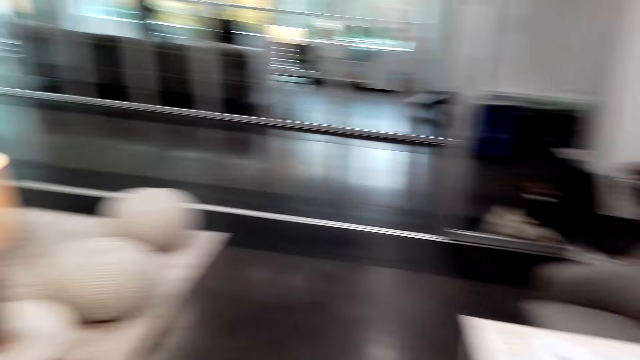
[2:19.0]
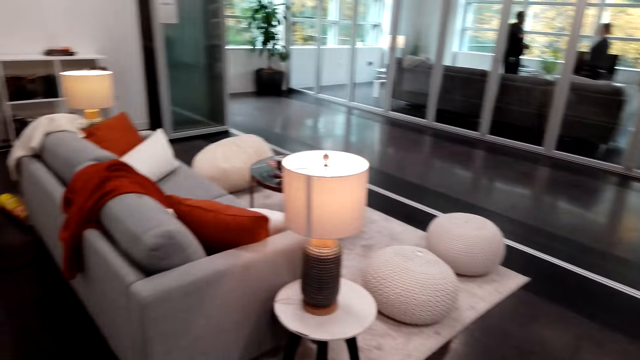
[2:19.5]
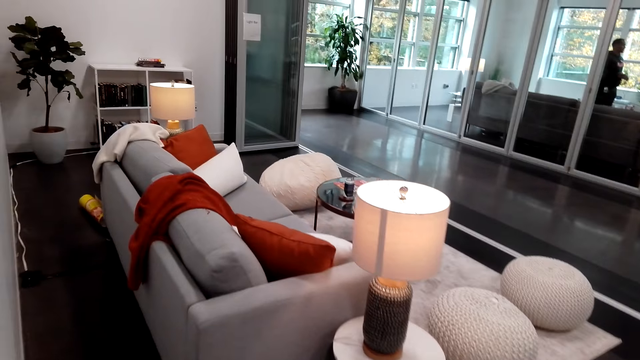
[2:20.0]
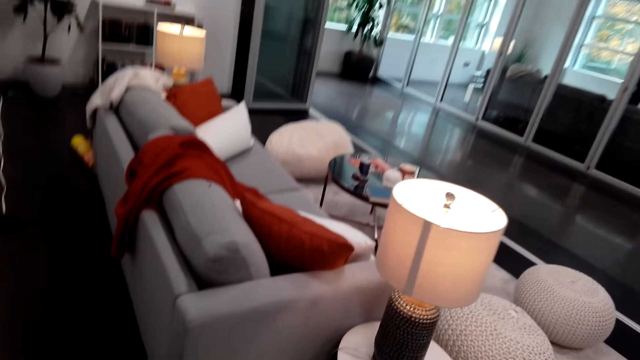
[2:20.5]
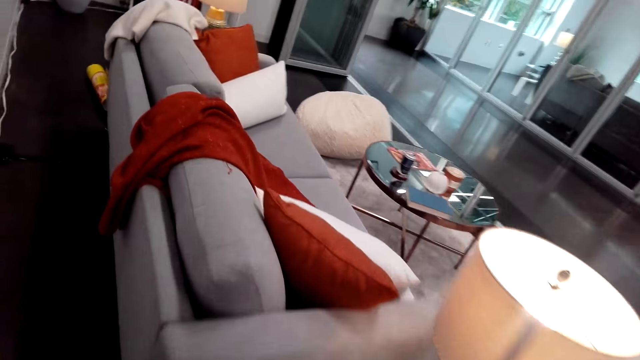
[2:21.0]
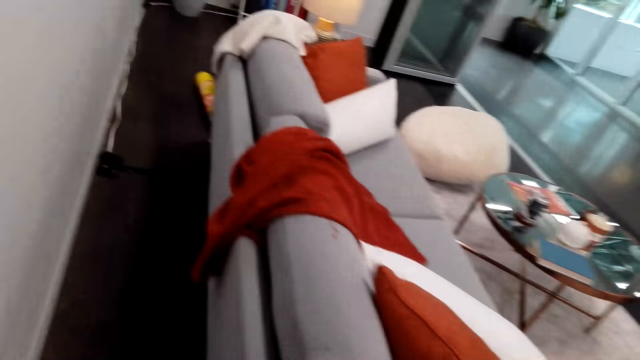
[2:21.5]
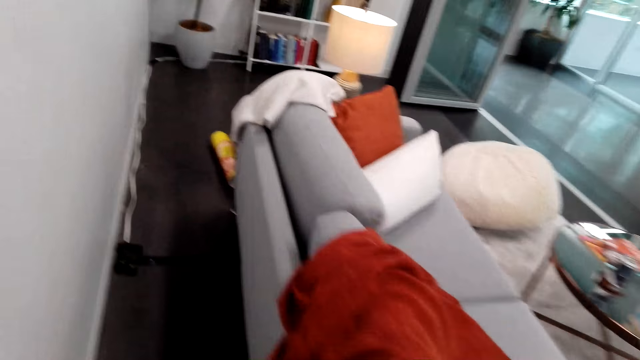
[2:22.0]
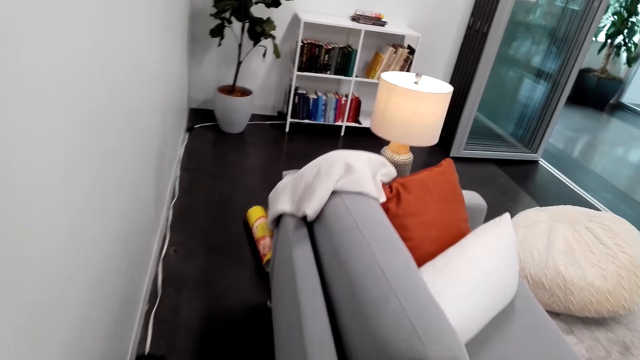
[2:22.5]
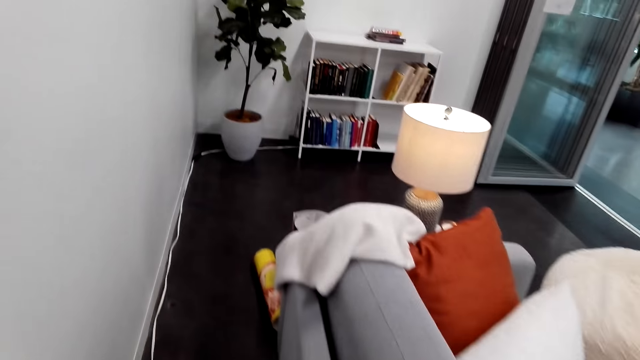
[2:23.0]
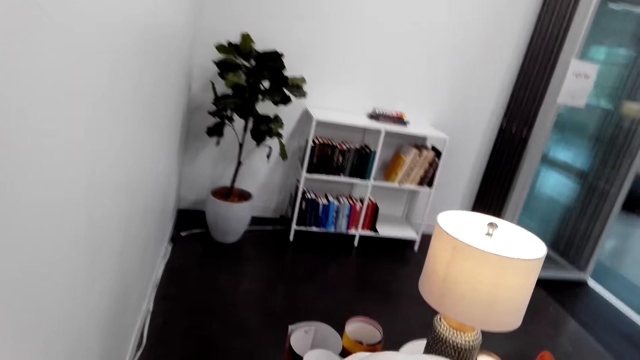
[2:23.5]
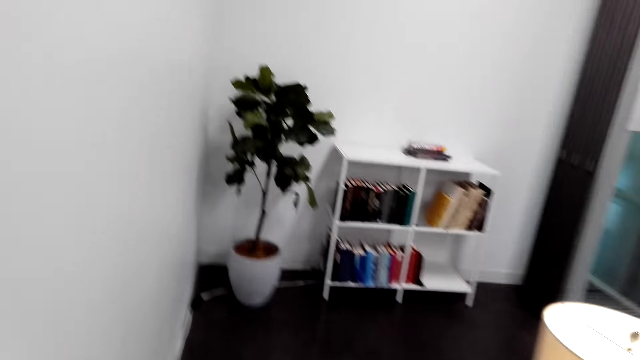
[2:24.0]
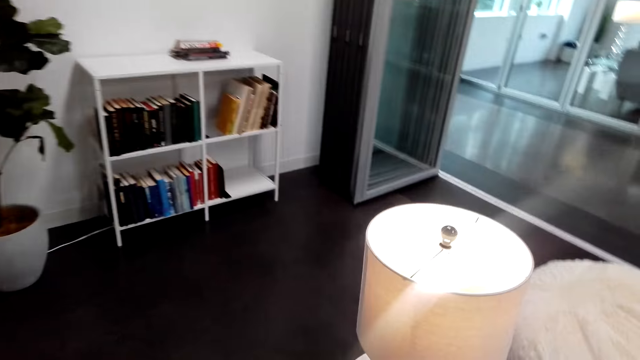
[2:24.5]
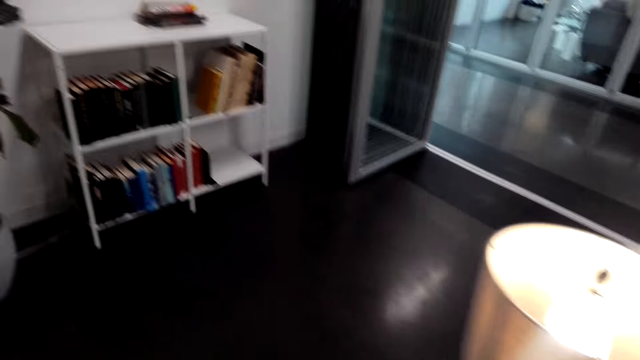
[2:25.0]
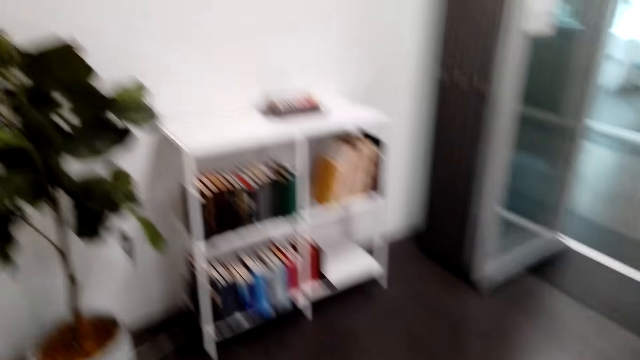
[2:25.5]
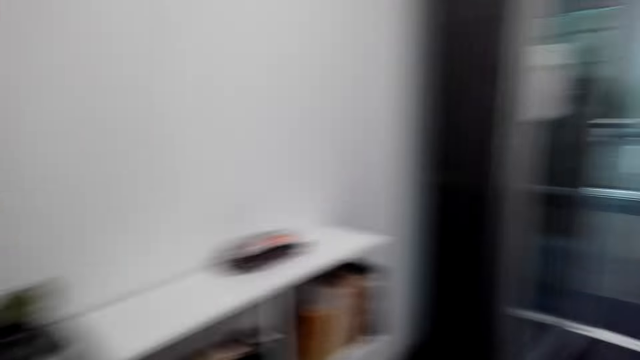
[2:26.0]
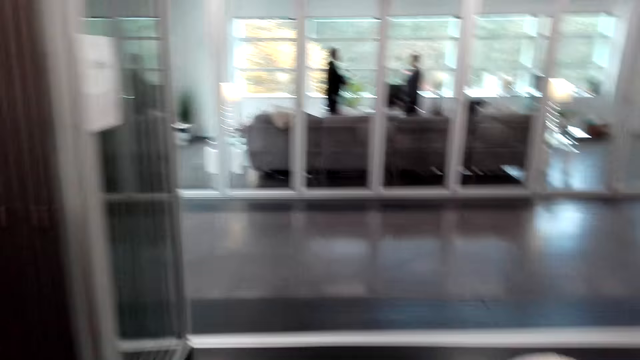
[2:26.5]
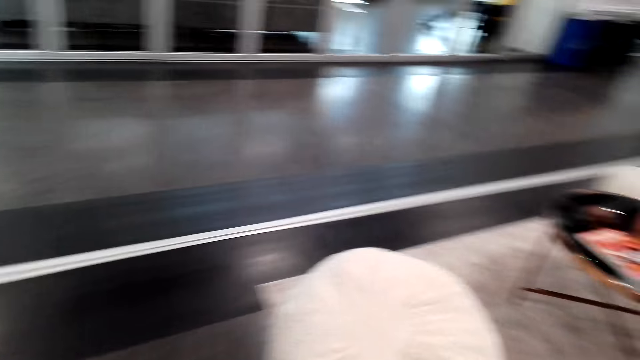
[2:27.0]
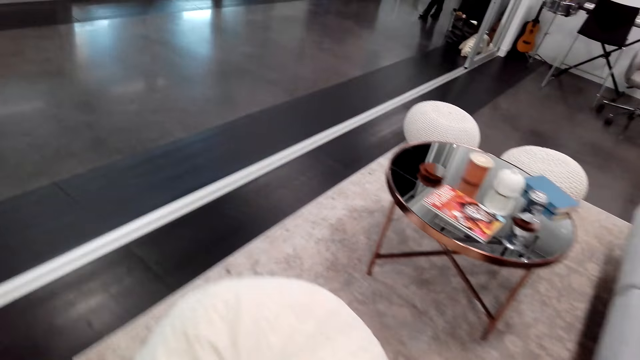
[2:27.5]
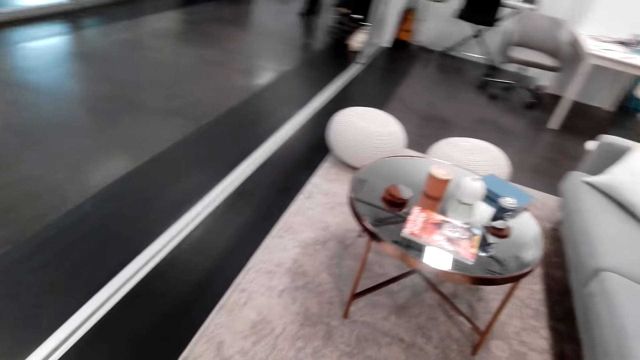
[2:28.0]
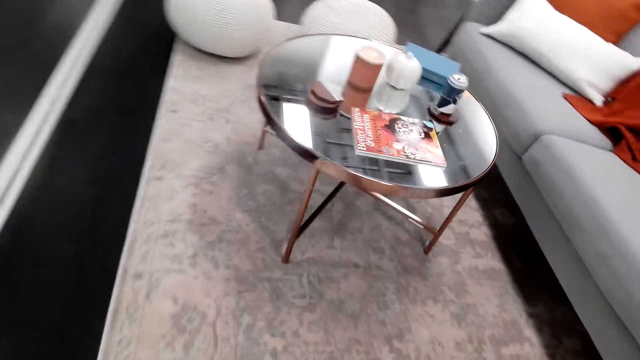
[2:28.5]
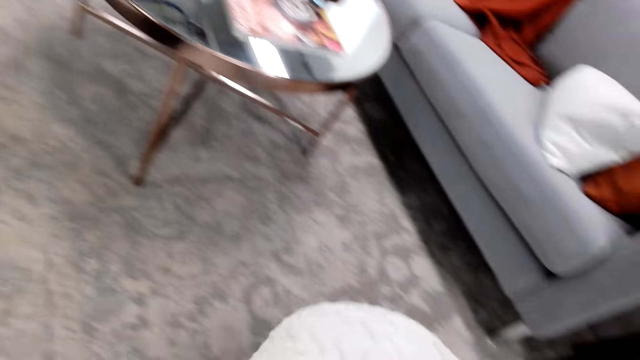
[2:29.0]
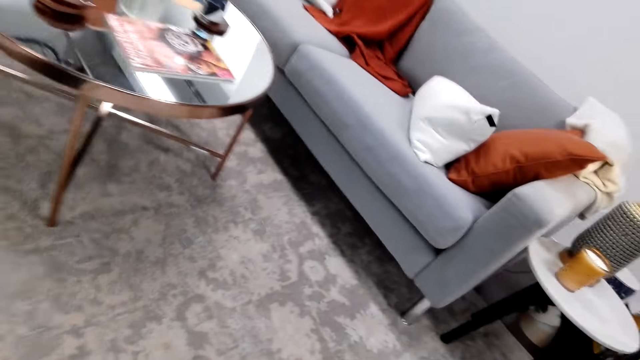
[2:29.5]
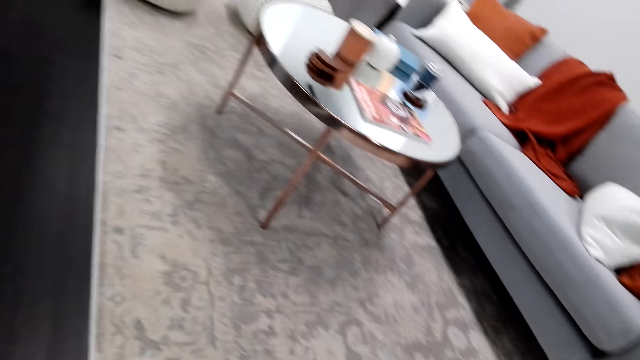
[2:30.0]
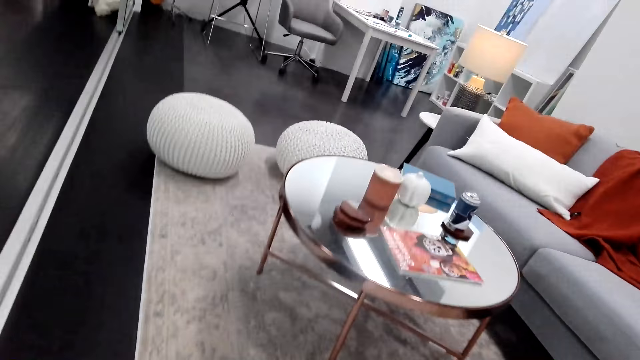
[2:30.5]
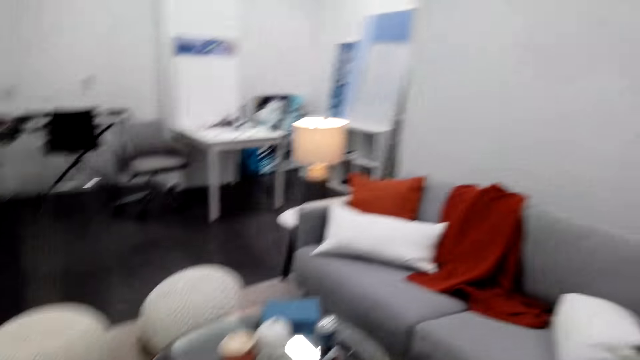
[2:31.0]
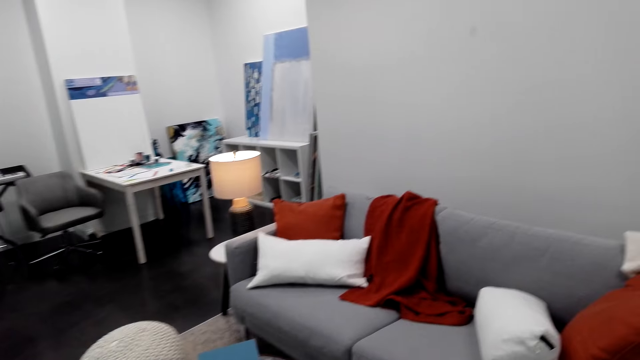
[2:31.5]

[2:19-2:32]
The camera wearer walks. They talk. They walk around.

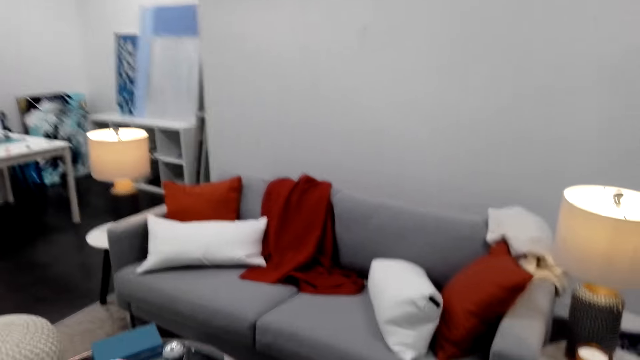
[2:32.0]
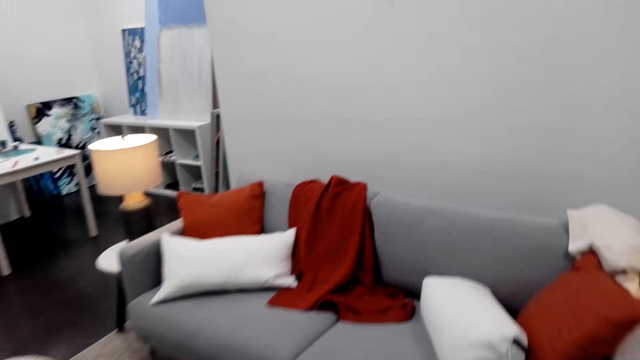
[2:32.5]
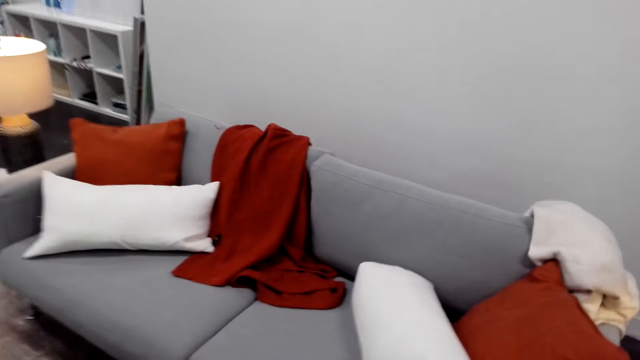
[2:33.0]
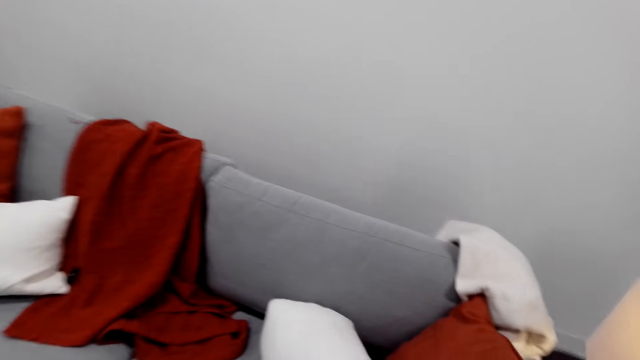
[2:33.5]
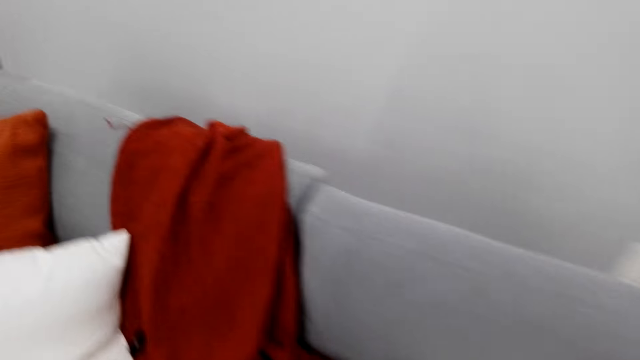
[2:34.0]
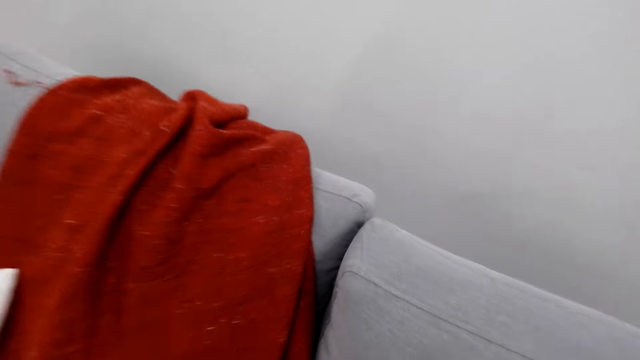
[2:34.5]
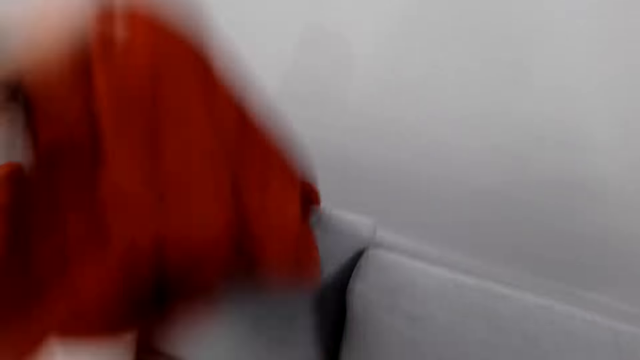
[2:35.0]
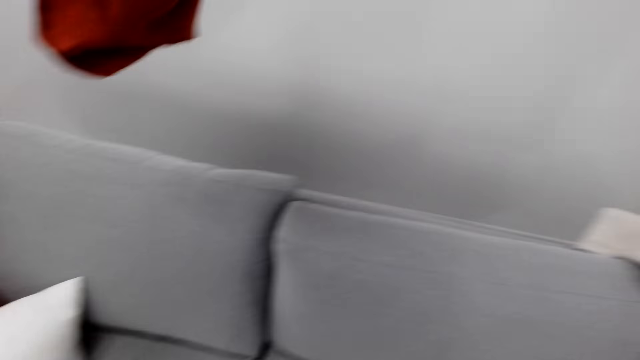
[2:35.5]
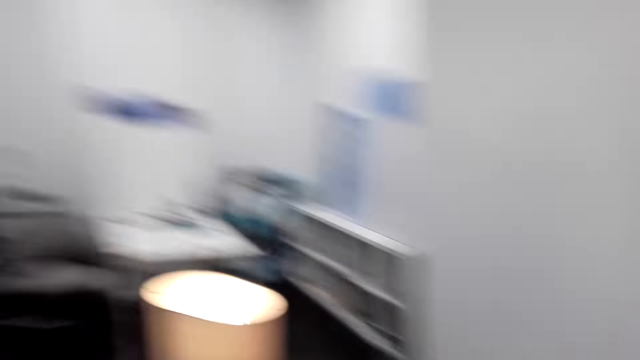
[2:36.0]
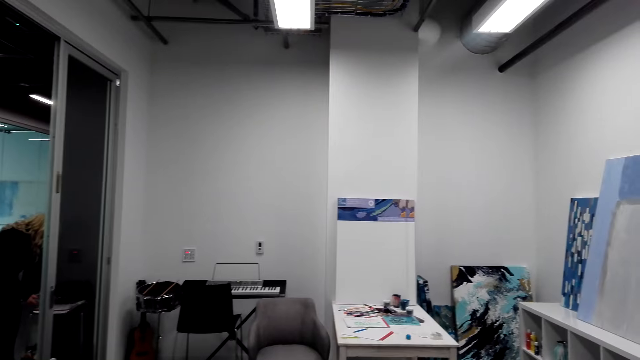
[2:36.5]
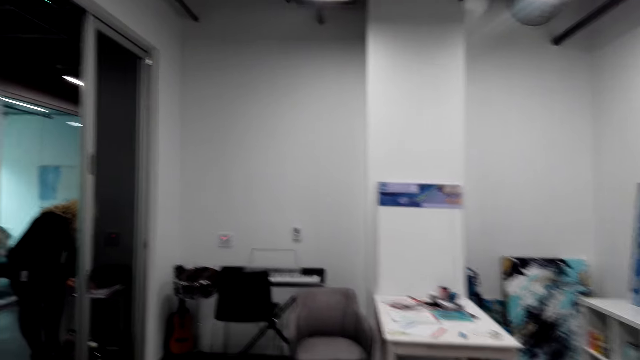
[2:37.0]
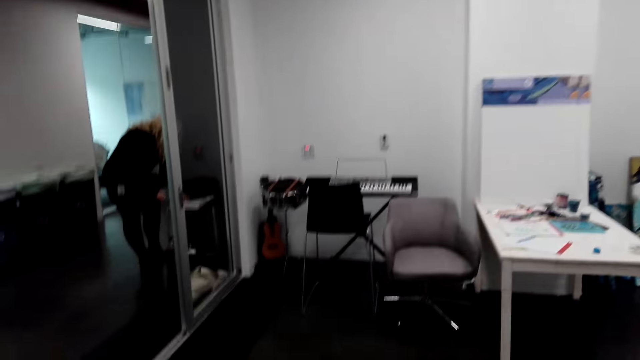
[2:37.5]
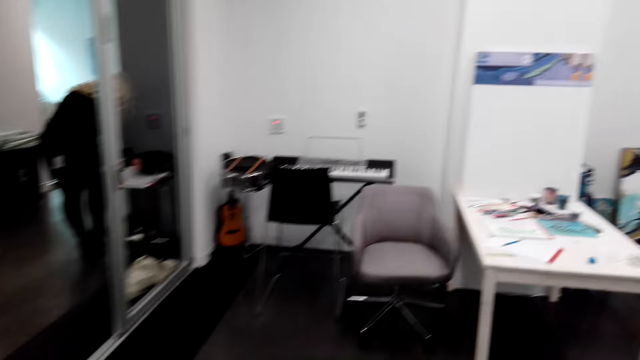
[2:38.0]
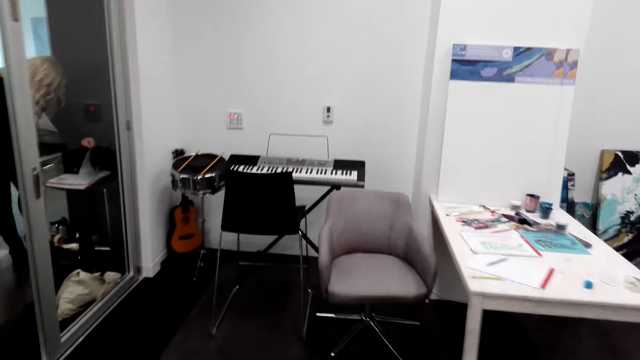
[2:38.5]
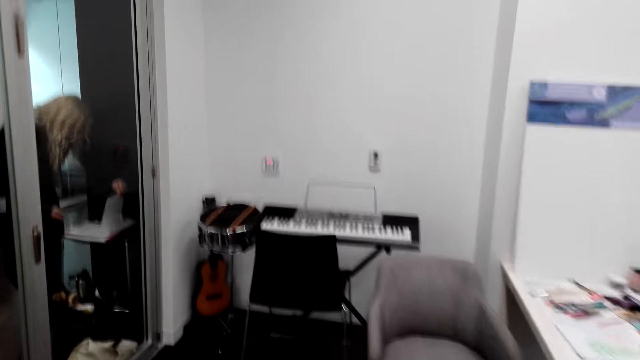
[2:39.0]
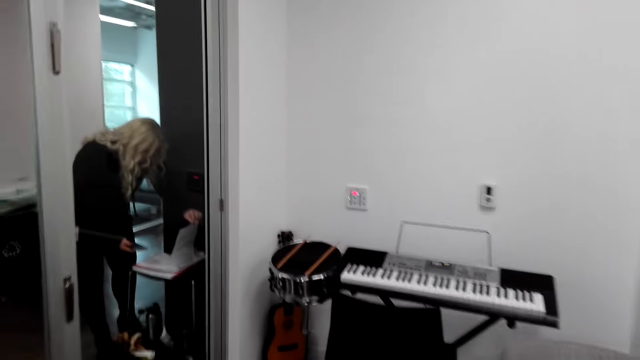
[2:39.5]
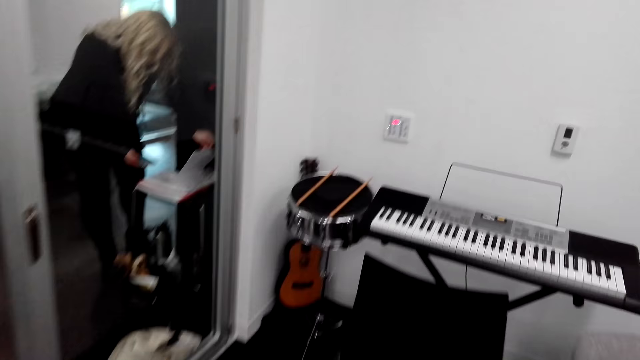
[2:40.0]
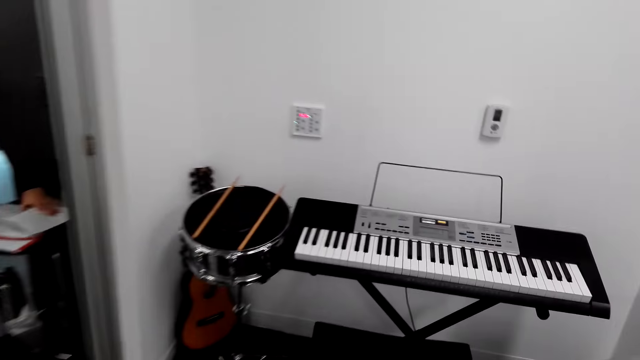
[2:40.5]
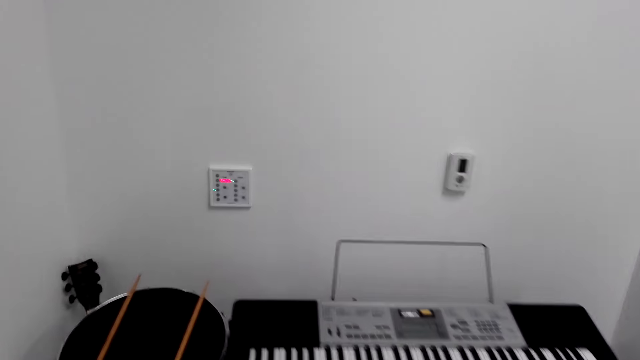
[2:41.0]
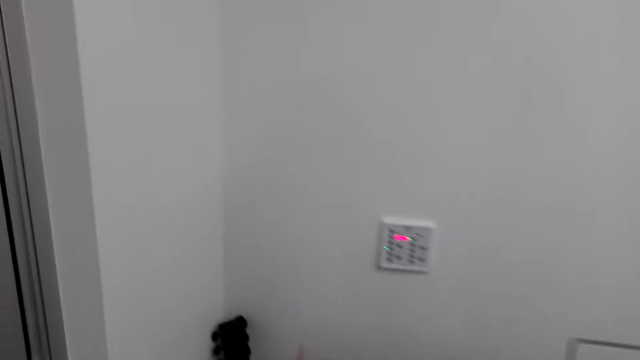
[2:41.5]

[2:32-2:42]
The camera wearer picks up a cloth or bedsheet from the couch. They drop the bedsheet. They walk around. A woman reads the manual.
